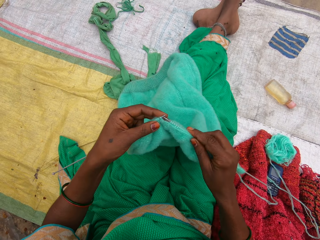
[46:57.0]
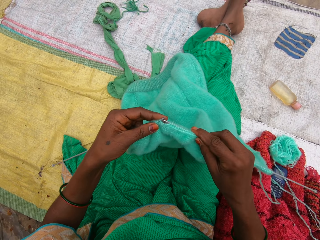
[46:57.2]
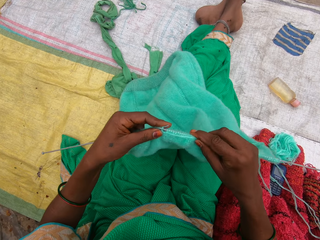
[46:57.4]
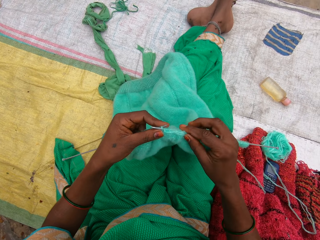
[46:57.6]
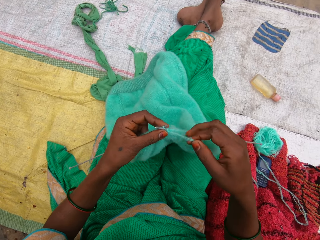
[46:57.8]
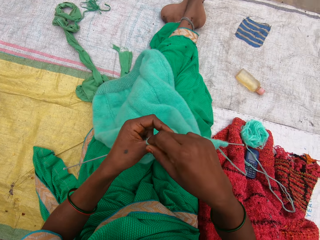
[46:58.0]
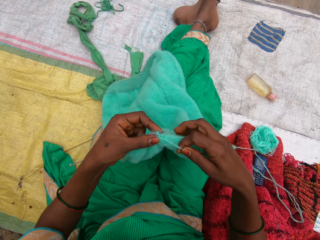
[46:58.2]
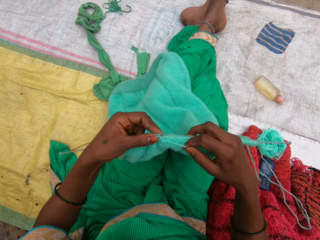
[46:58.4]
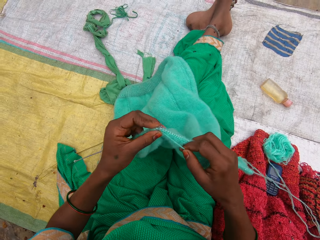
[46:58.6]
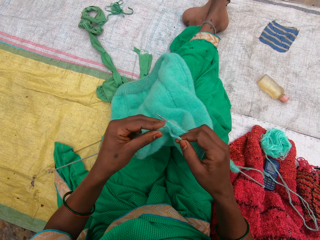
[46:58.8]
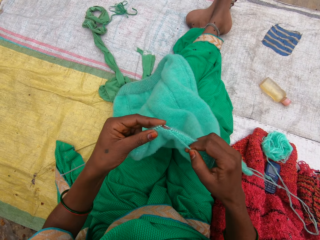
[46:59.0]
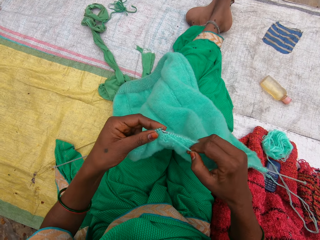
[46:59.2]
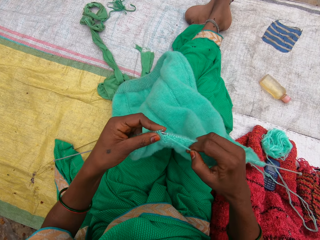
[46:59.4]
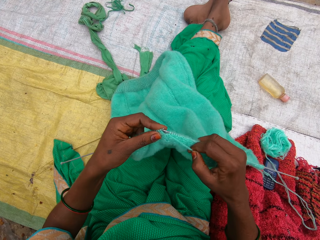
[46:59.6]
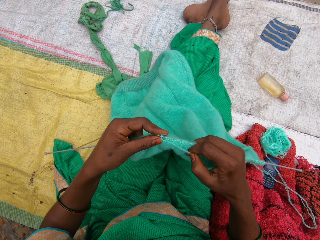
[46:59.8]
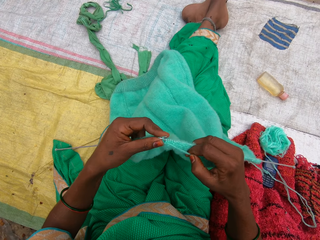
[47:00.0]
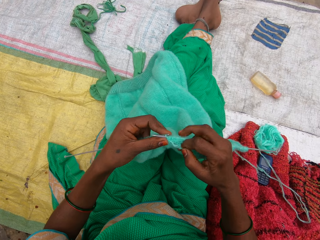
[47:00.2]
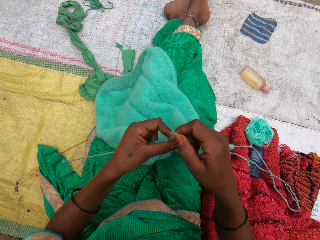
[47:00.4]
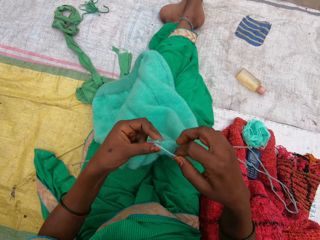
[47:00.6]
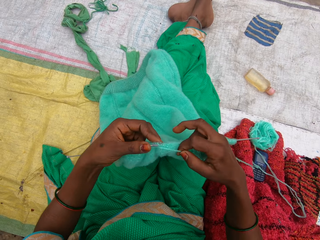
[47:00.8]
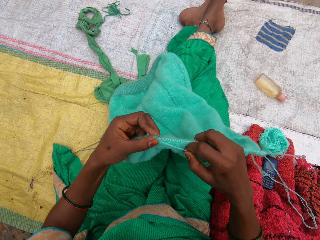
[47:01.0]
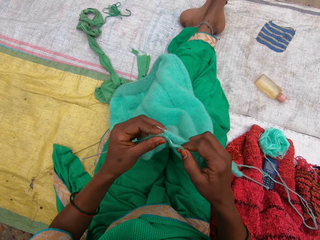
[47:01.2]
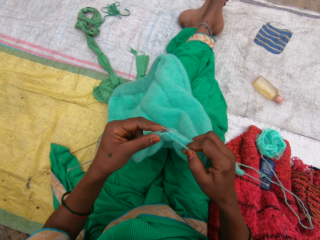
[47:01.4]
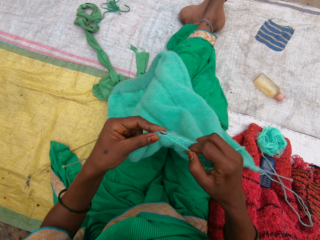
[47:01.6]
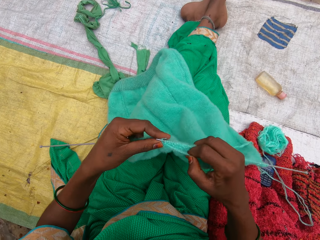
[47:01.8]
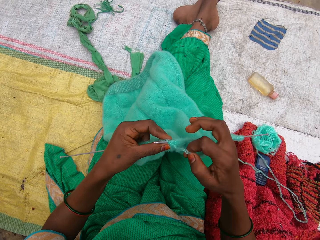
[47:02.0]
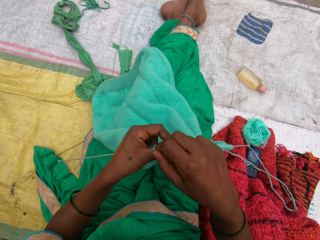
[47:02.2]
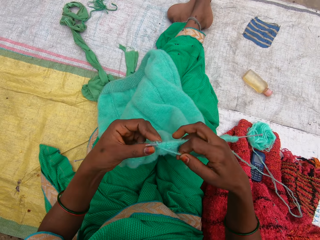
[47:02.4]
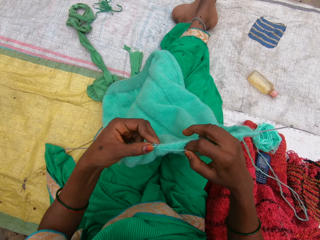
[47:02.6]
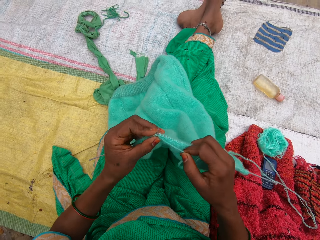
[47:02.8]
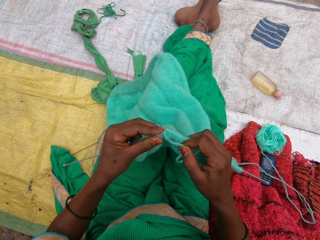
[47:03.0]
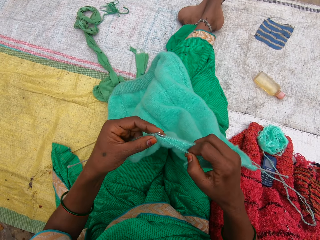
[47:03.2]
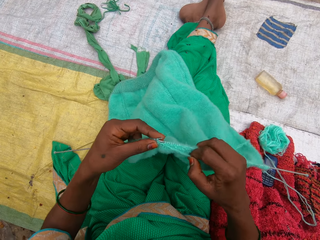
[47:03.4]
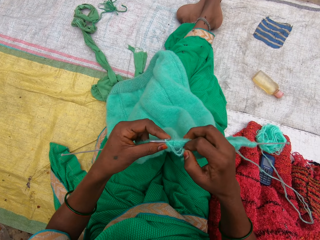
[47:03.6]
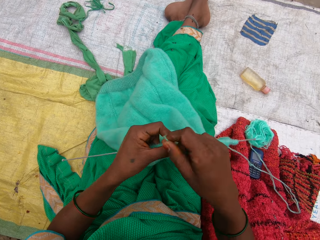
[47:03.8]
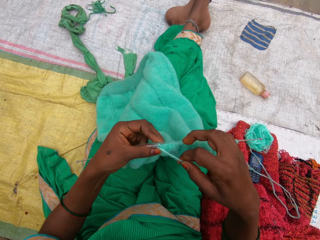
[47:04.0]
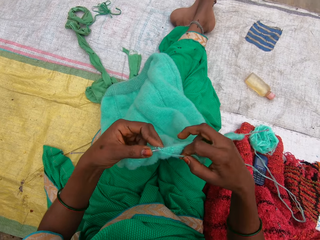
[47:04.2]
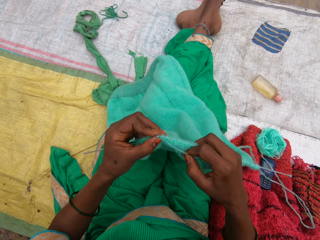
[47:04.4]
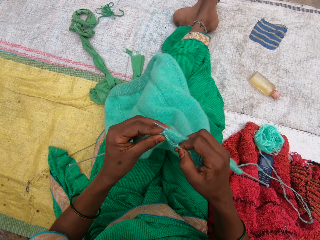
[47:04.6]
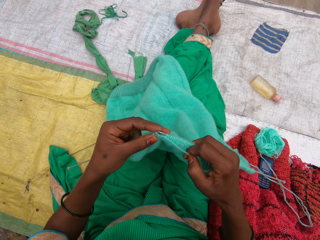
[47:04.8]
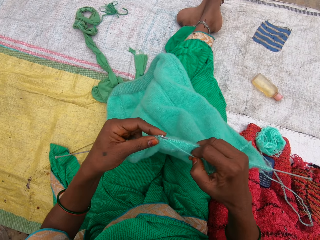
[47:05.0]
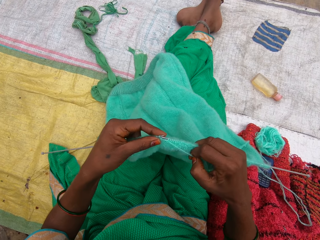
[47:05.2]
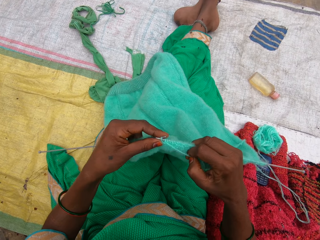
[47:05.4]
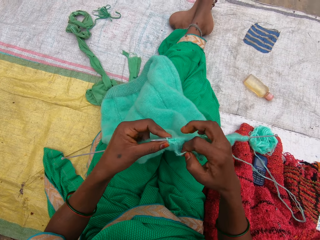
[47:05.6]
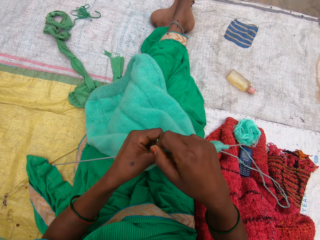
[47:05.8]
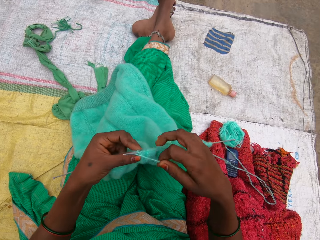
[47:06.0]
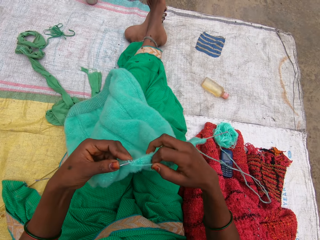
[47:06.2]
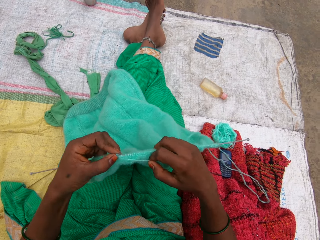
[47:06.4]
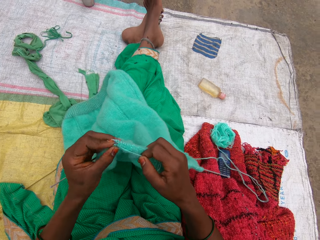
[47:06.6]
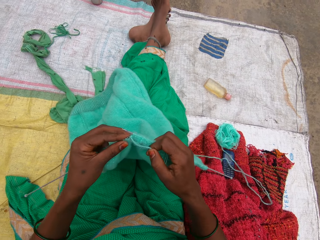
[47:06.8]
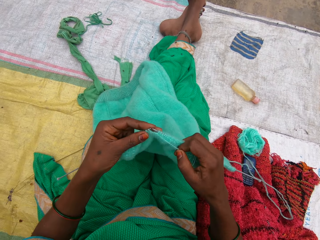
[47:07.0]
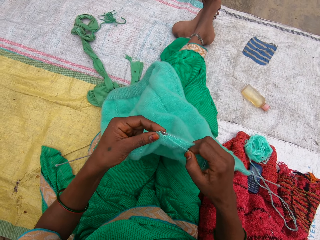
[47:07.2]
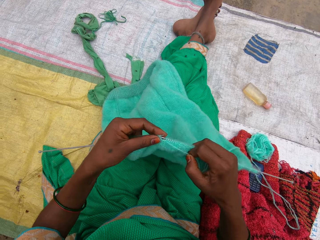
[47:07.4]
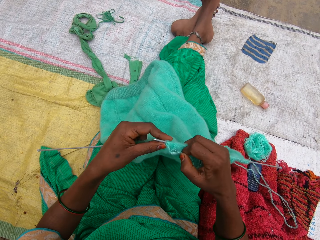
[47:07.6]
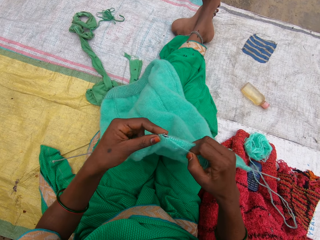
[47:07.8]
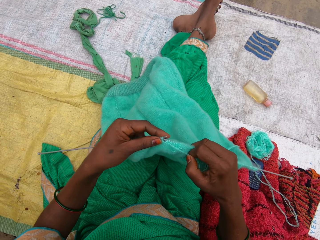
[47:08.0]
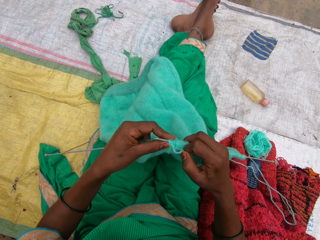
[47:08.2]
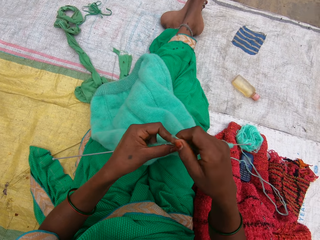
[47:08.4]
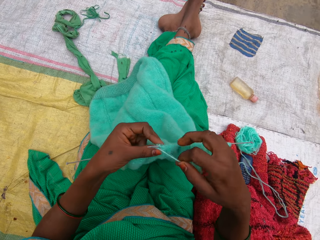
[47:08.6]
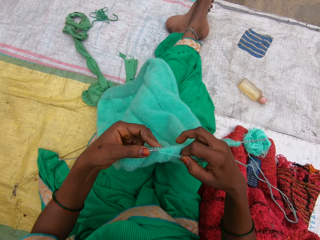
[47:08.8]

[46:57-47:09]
The camera wearer knits the garment.

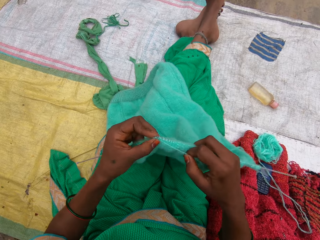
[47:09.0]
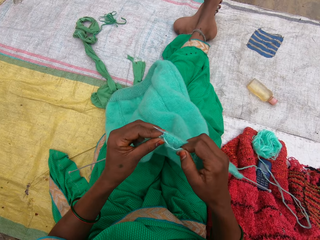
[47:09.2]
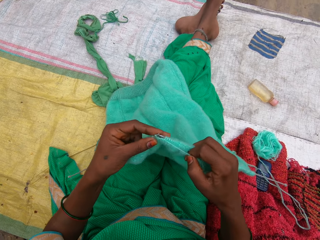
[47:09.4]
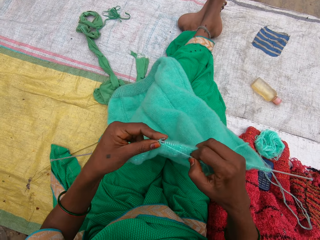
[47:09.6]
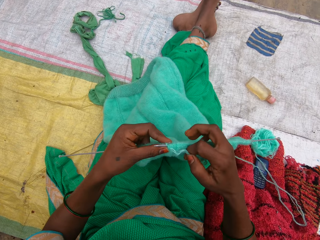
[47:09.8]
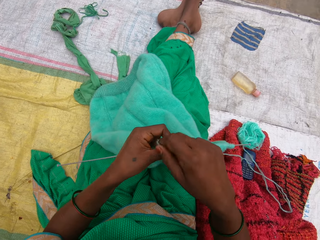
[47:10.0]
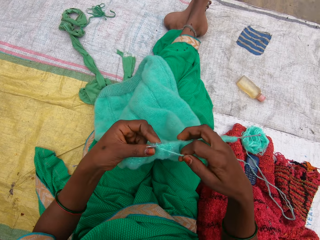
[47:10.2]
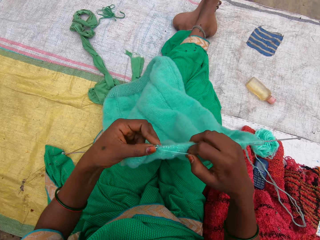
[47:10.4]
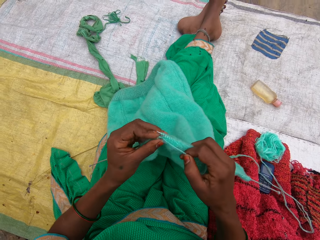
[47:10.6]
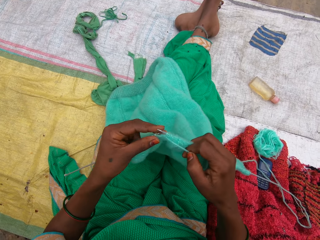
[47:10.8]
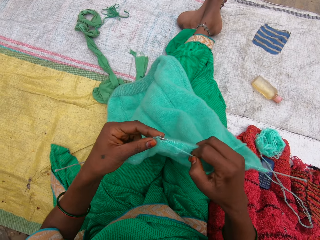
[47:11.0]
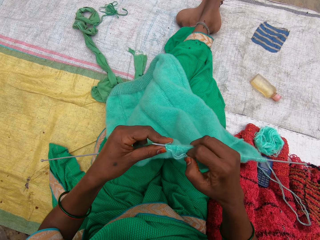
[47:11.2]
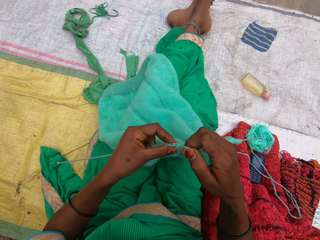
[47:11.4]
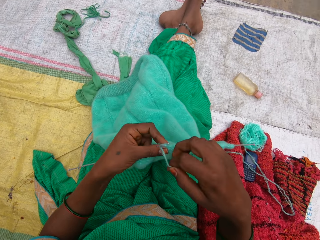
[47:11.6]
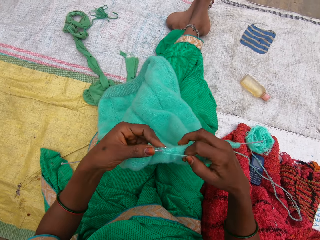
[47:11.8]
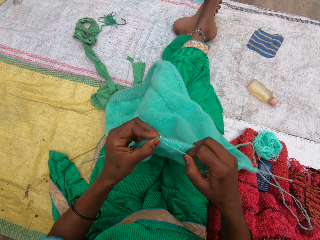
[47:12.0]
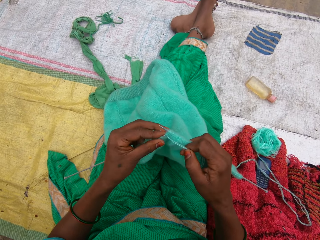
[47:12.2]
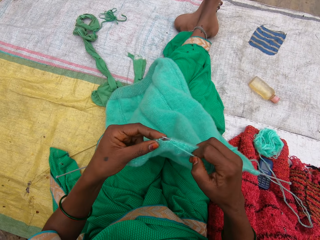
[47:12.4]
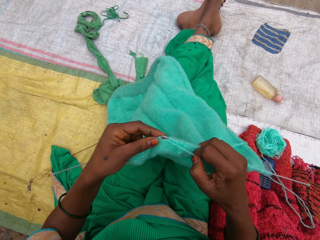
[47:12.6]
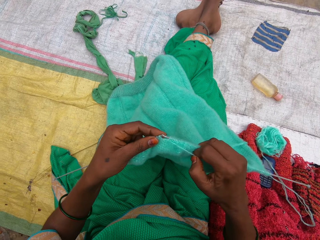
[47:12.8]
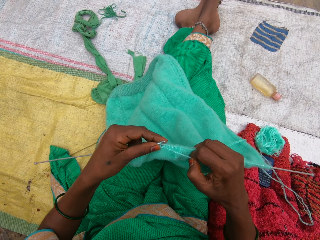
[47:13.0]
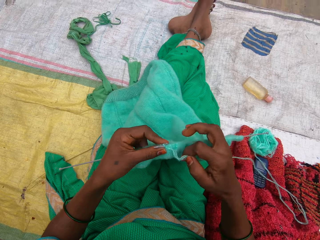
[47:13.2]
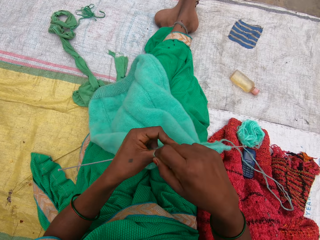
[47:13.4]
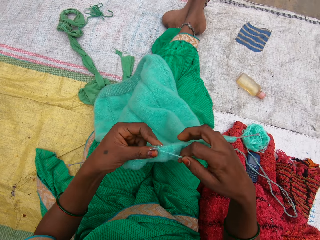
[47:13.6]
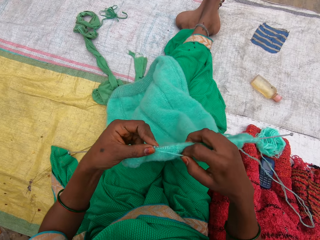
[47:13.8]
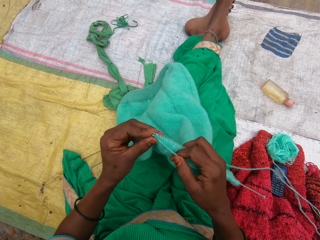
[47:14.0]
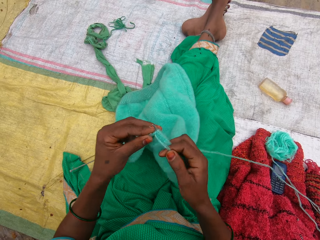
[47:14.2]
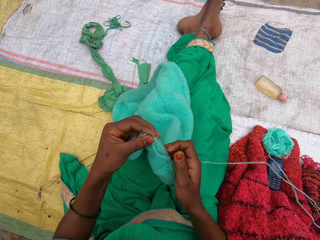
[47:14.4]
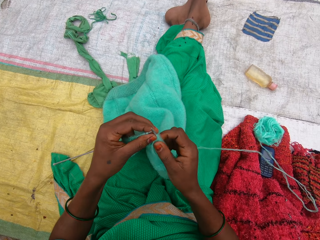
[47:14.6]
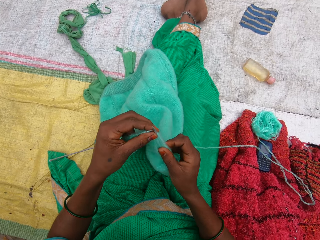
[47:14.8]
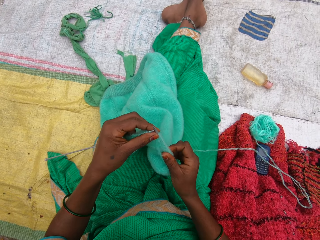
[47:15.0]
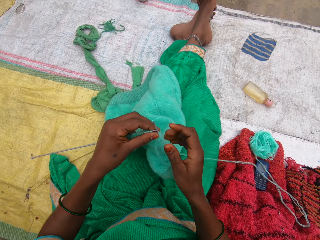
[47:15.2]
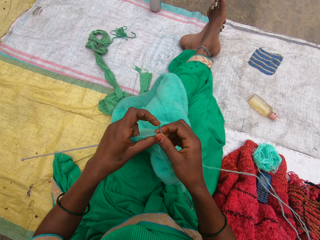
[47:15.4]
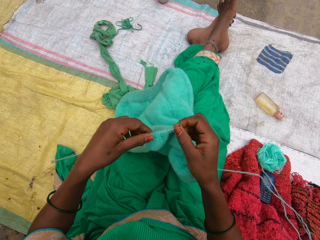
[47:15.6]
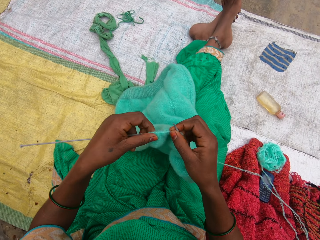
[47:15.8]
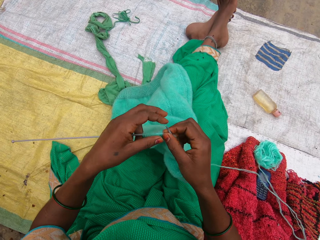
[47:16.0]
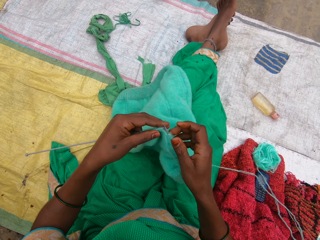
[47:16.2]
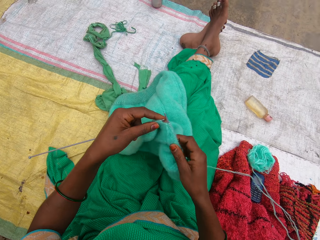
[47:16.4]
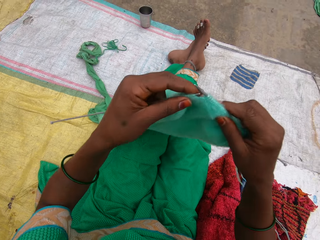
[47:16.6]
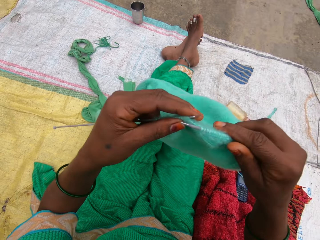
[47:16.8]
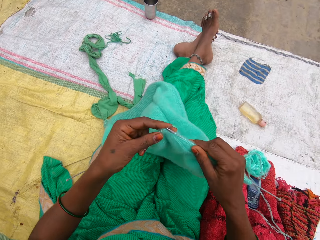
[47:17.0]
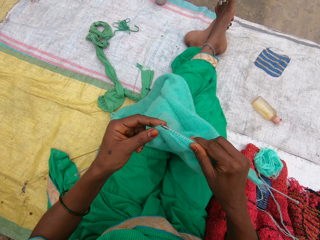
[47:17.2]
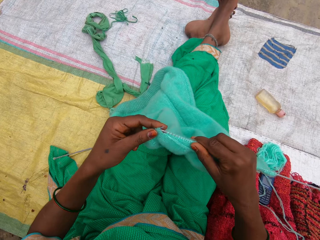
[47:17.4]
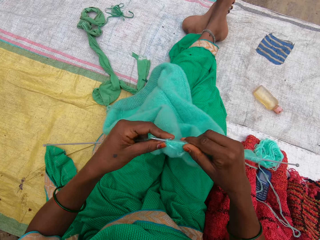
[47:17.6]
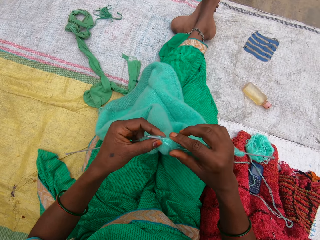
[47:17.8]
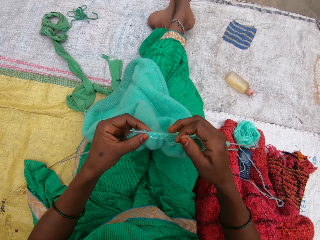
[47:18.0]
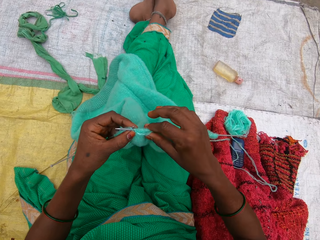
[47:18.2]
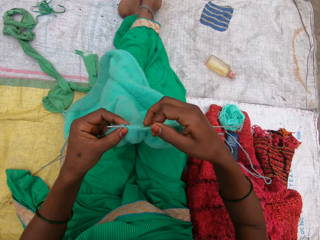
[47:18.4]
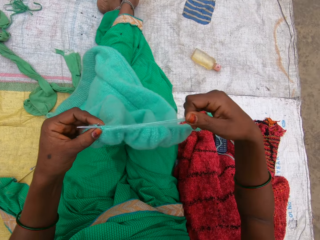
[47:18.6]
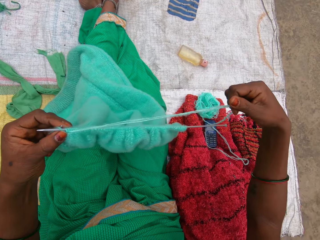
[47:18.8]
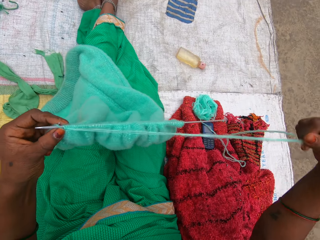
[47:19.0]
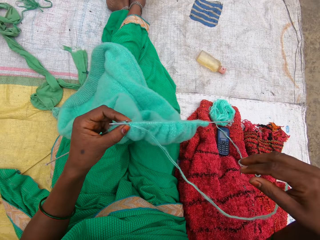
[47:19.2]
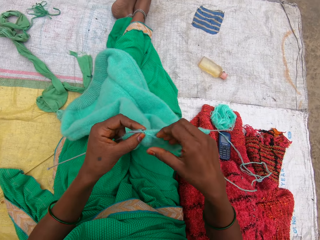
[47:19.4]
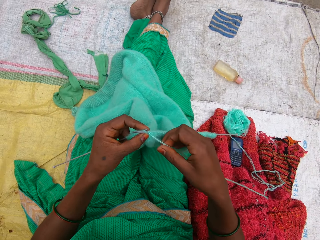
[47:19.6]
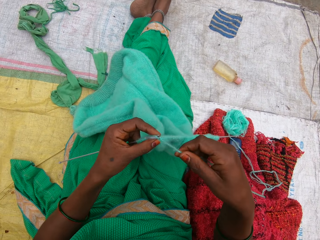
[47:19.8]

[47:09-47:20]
The camera wearer pulls the garment on the knitting needle. They move the garment. They knit the garment. They pull the yarn thread.
